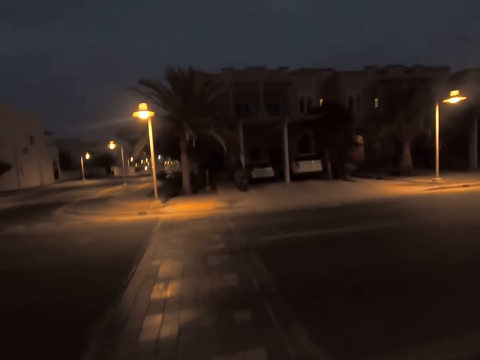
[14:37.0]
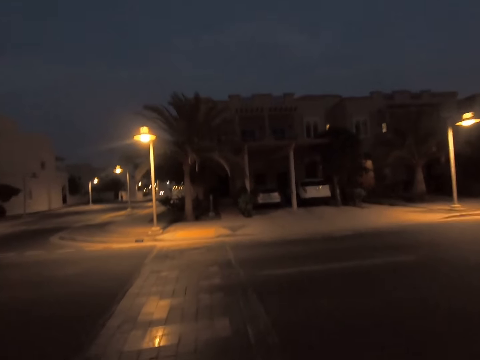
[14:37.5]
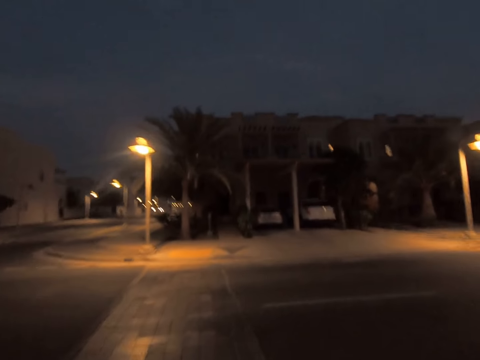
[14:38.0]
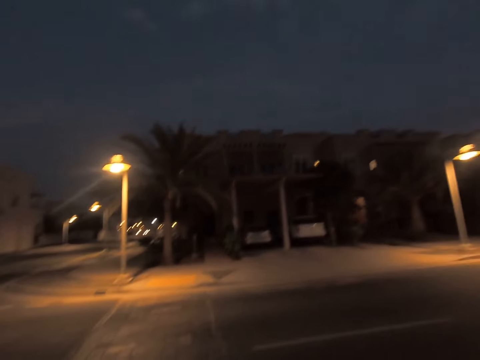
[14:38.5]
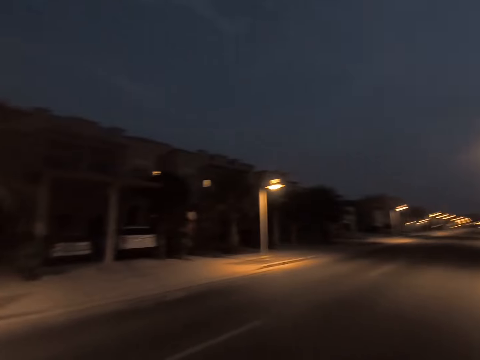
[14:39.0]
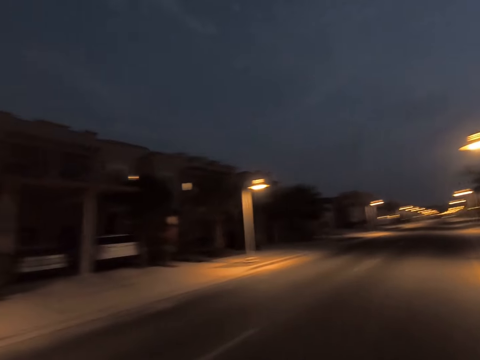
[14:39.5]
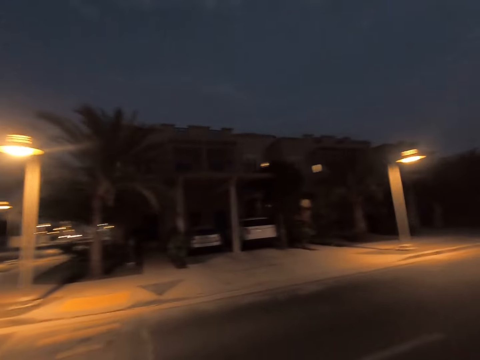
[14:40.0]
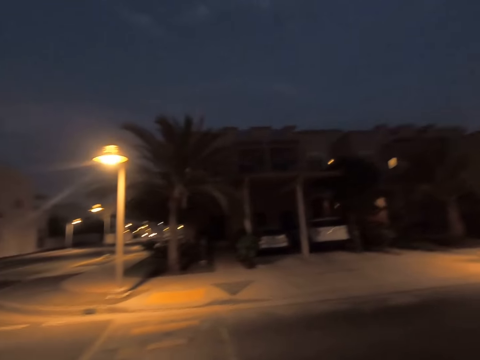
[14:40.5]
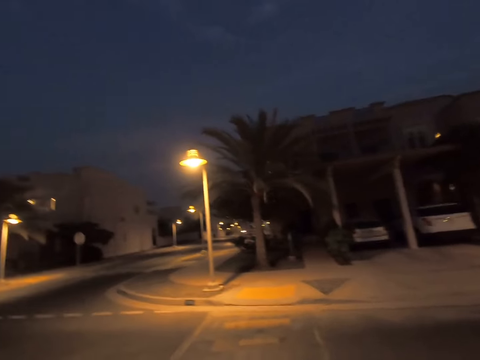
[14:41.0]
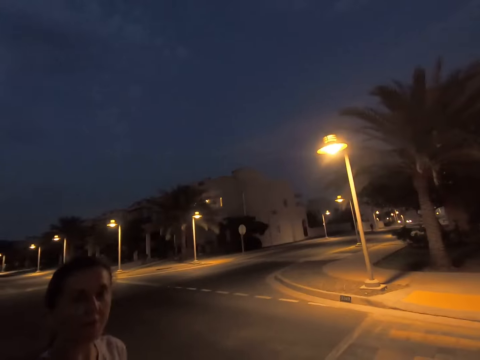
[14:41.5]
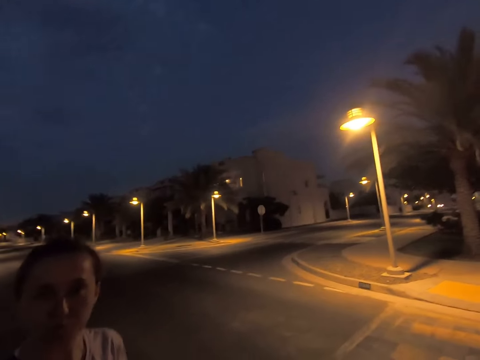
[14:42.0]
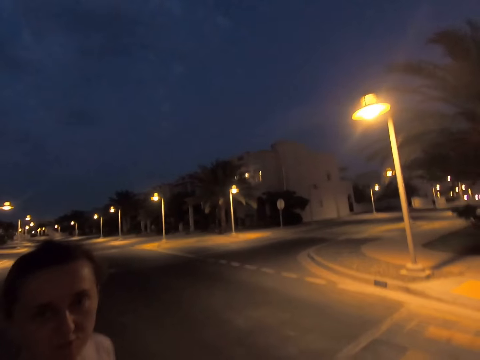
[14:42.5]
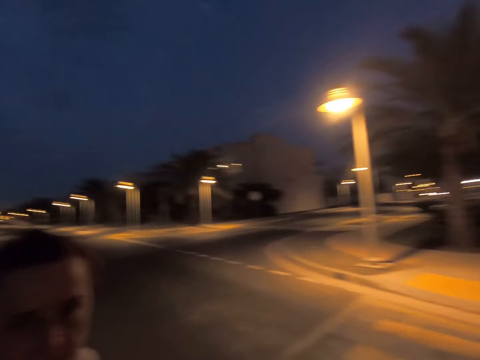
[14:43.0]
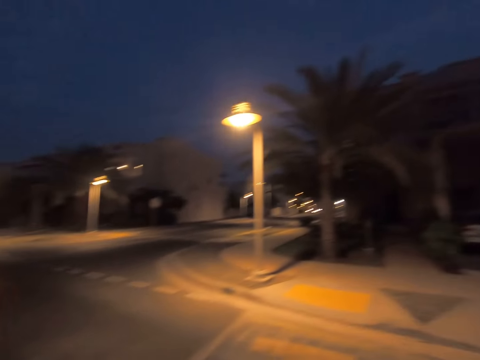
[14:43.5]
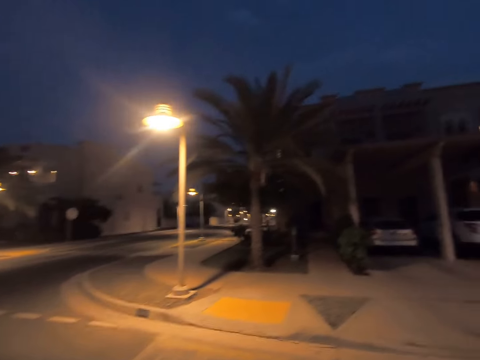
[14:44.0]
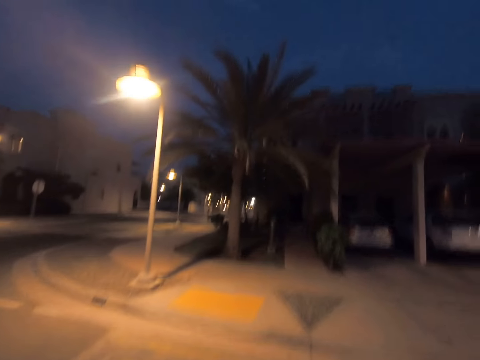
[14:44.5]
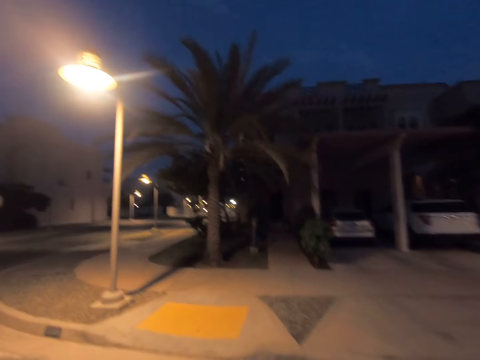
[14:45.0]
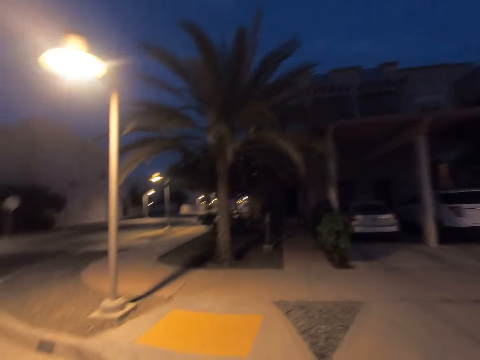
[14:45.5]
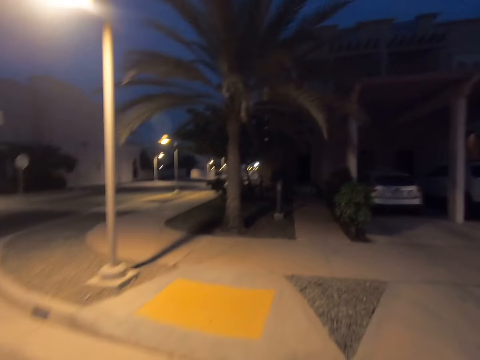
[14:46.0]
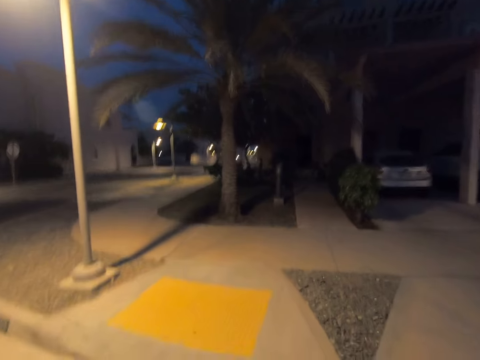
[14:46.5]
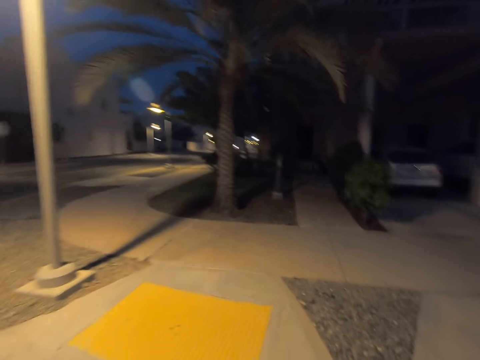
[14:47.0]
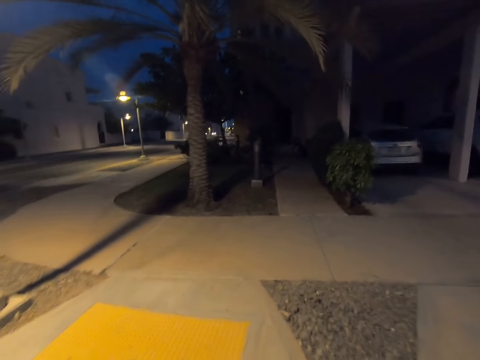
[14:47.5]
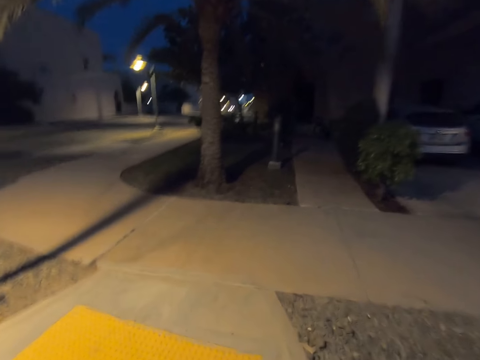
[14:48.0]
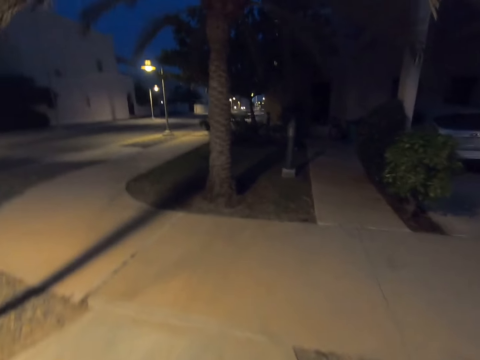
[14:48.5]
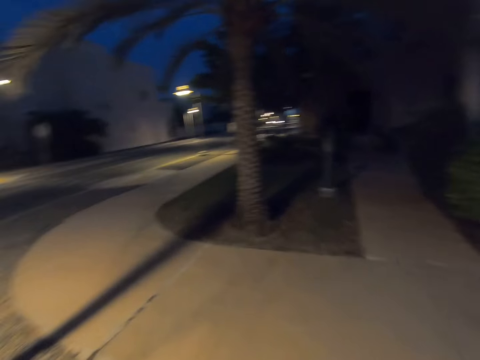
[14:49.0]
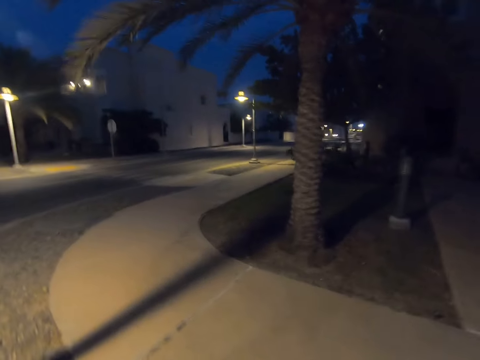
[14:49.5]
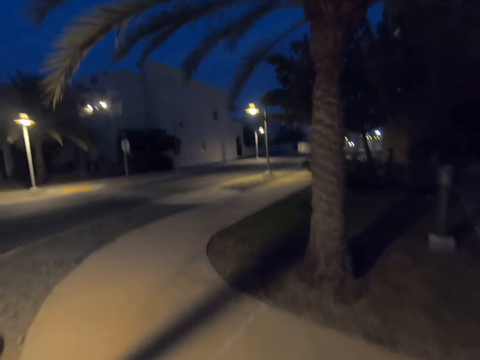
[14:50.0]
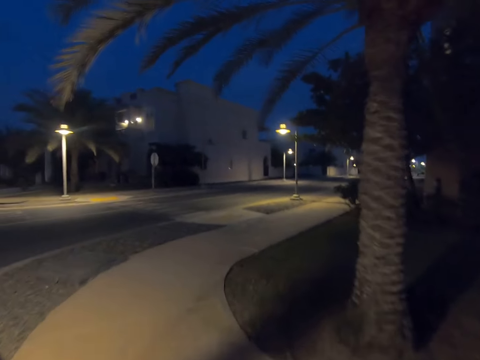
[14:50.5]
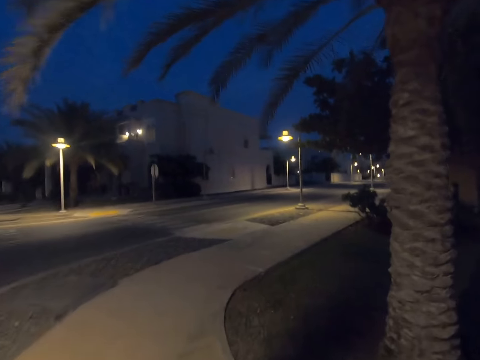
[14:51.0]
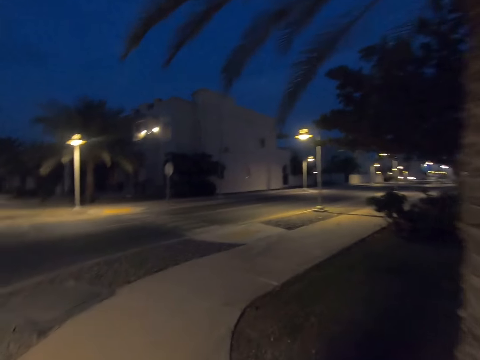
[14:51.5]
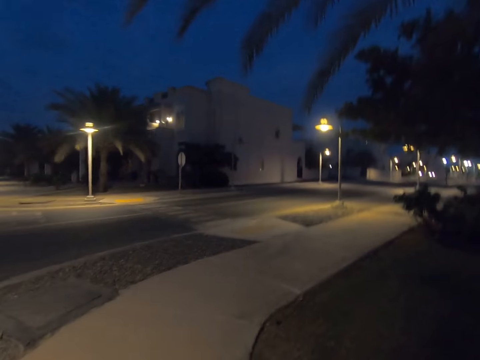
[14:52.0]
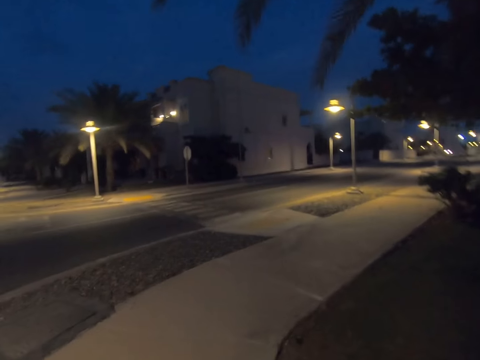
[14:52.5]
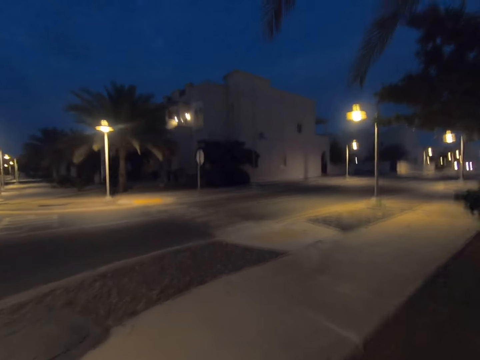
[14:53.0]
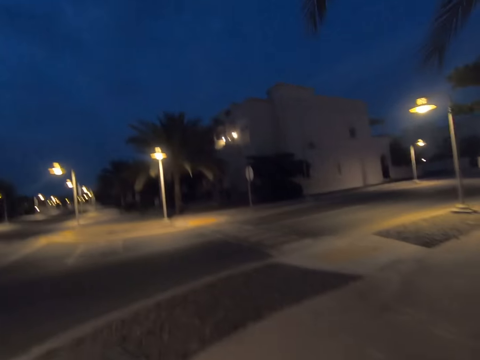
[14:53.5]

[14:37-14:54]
The camera wearer crosses the street road. They dialogue with a woman. They look at the woman. They cross the street road. They walk around. They walk on the sidewalk.

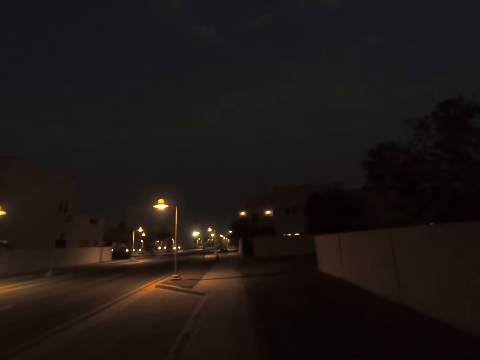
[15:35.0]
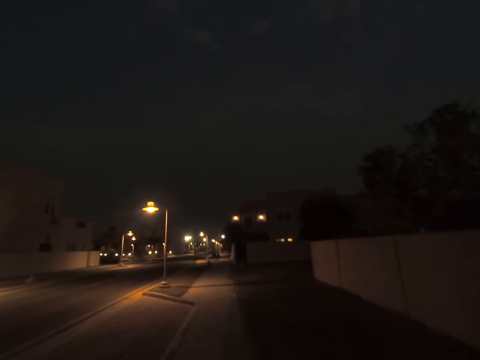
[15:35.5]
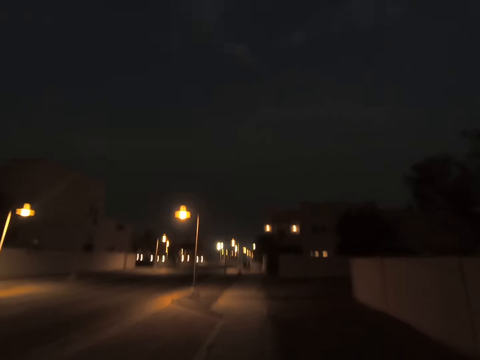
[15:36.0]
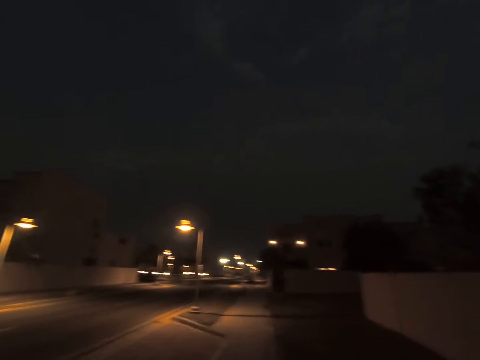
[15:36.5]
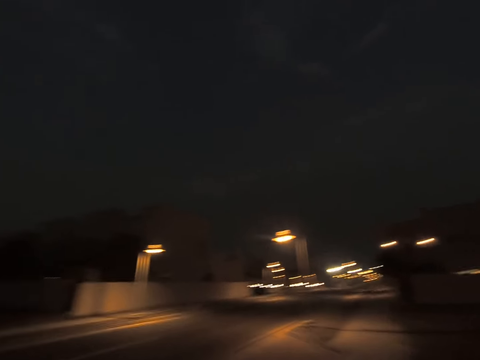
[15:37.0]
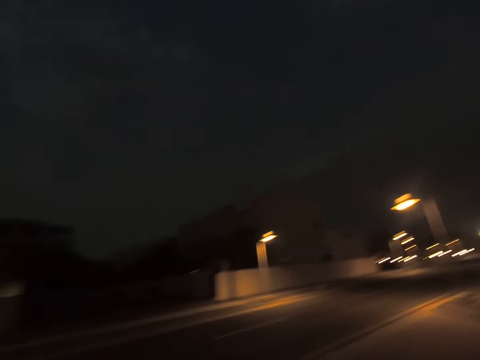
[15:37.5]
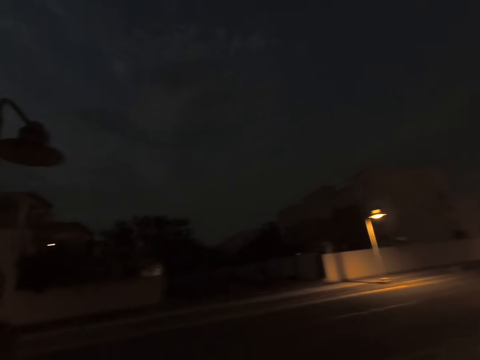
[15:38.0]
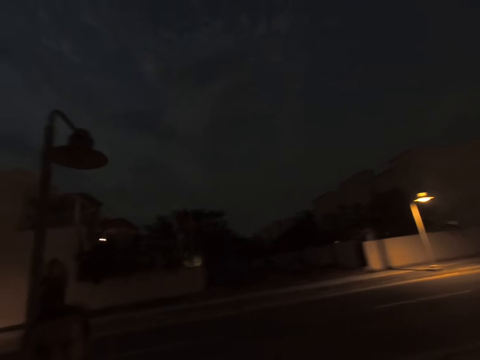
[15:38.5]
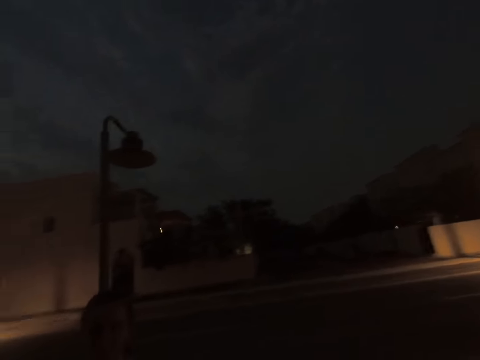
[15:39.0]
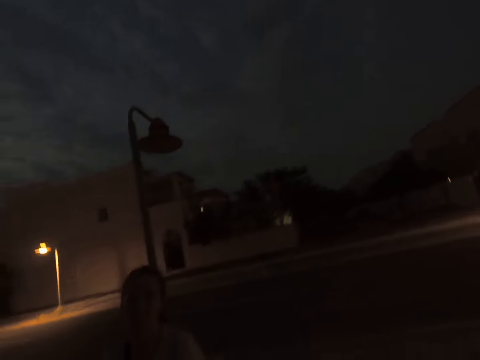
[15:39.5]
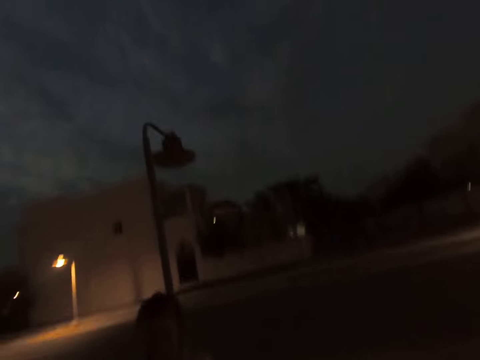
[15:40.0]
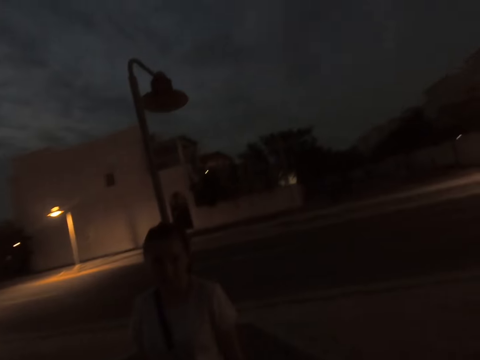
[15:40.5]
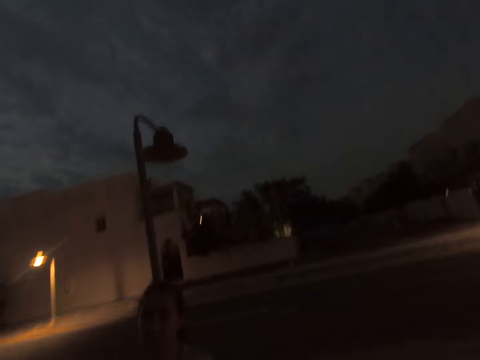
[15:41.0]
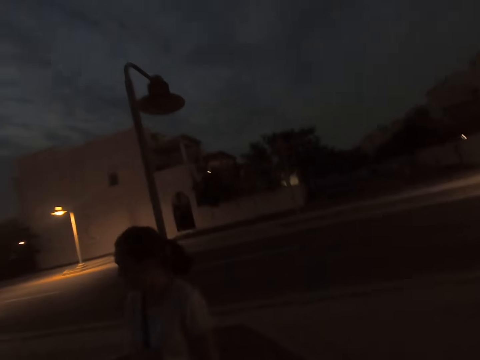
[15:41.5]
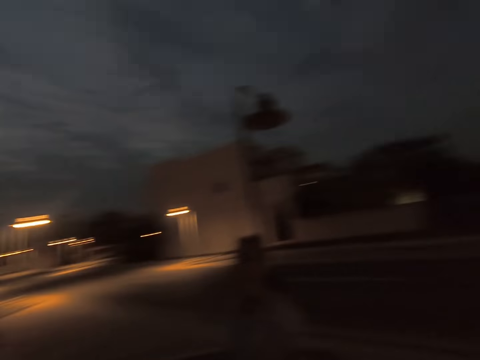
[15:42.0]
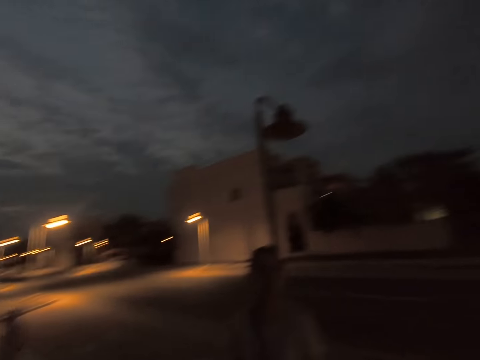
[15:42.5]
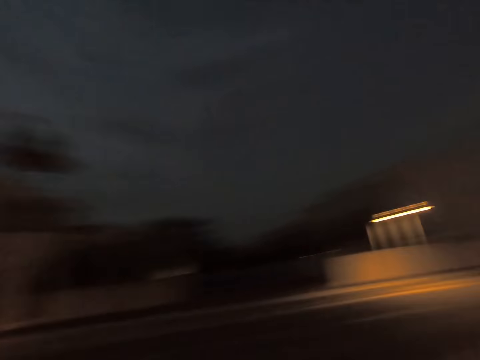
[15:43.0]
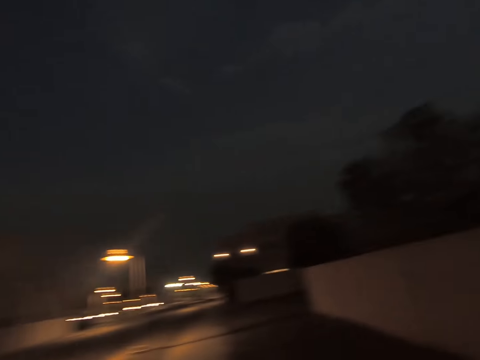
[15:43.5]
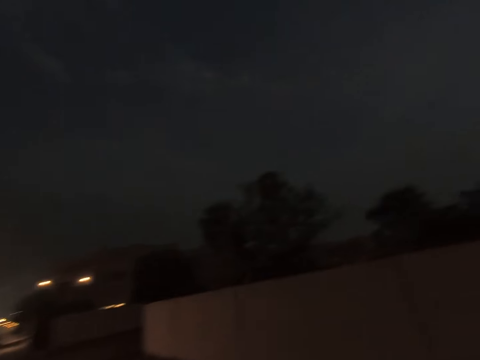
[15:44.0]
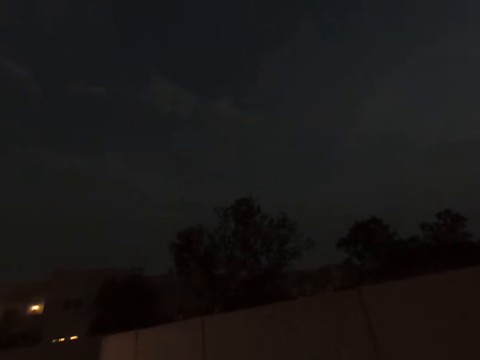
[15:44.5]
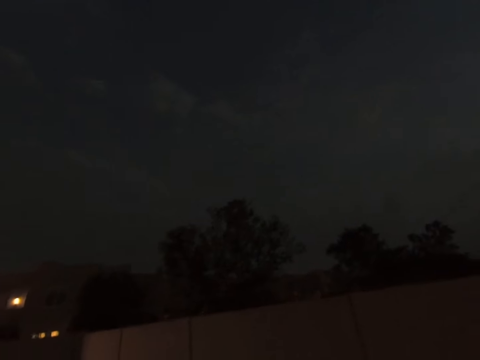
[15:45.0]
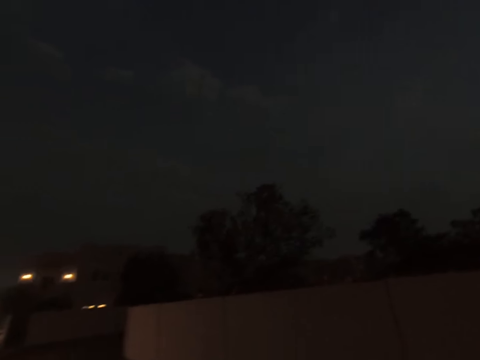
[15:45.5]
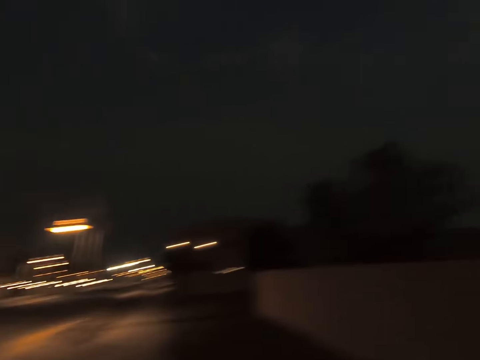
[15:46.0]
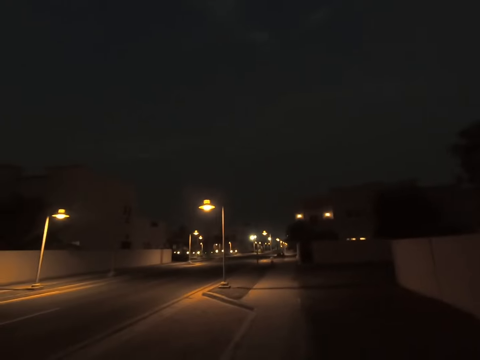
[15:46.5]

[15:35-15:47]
The camera wearer turns around. They dialogue with a woman. They look at the woman. They look around.
